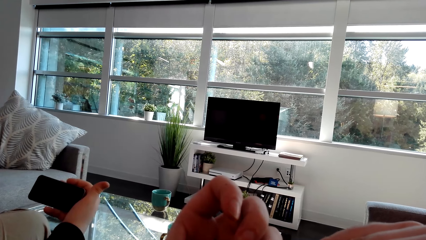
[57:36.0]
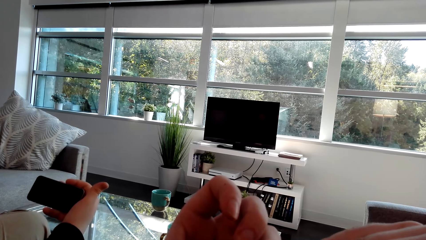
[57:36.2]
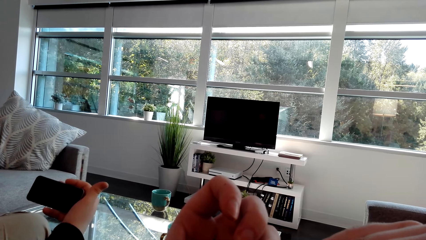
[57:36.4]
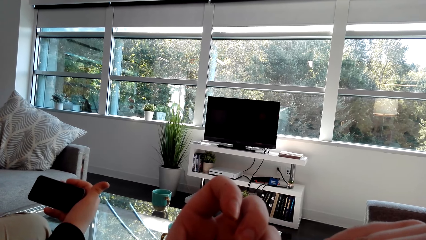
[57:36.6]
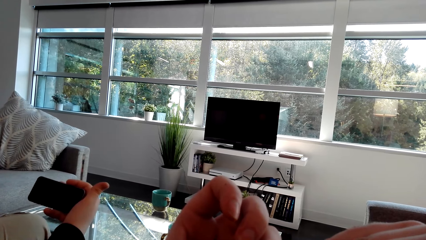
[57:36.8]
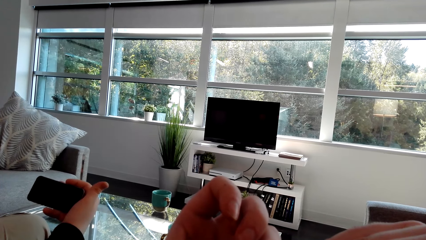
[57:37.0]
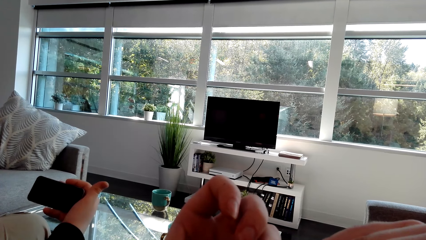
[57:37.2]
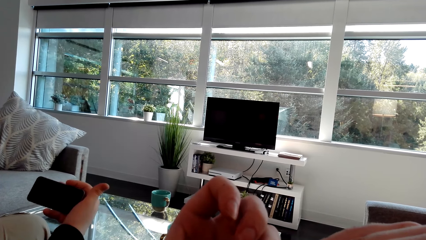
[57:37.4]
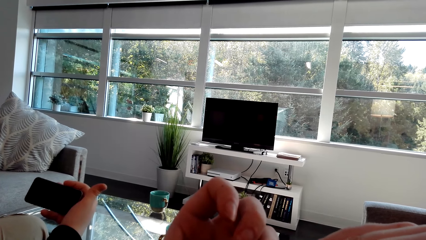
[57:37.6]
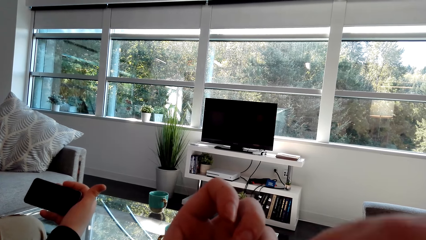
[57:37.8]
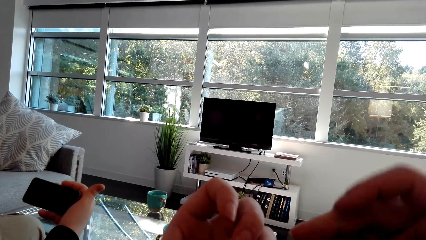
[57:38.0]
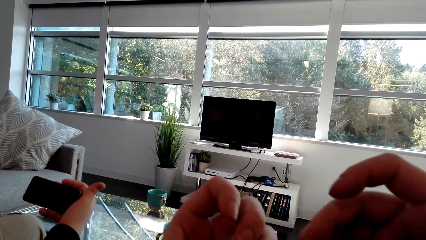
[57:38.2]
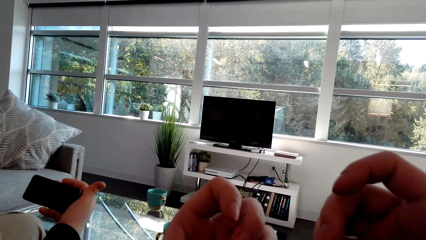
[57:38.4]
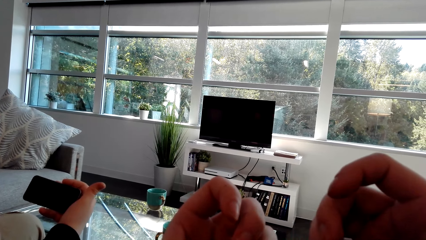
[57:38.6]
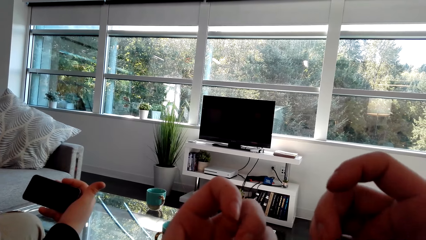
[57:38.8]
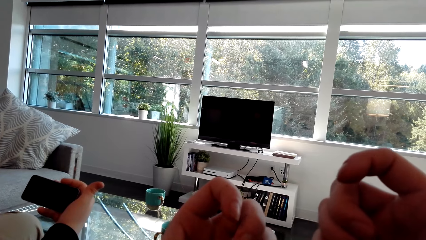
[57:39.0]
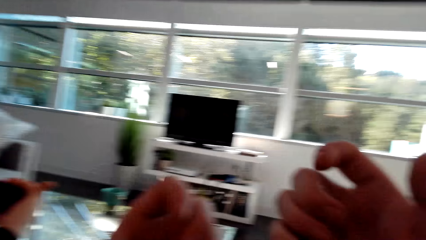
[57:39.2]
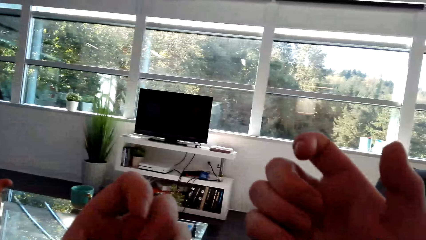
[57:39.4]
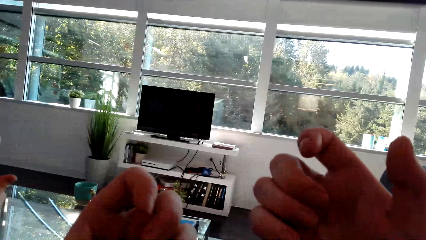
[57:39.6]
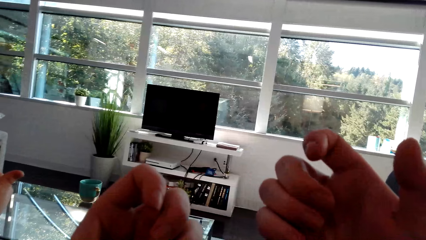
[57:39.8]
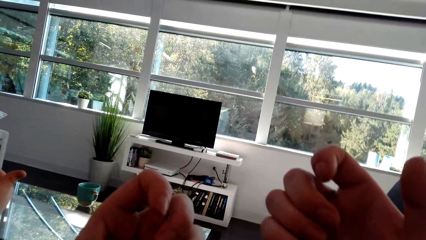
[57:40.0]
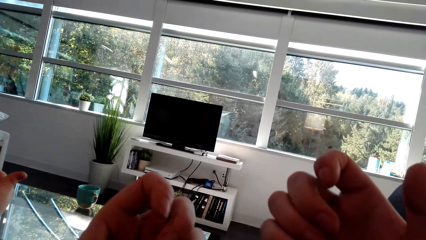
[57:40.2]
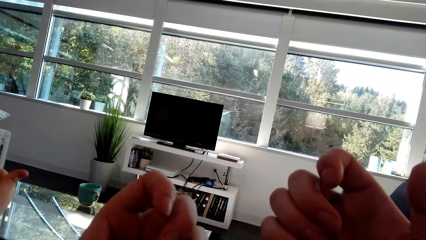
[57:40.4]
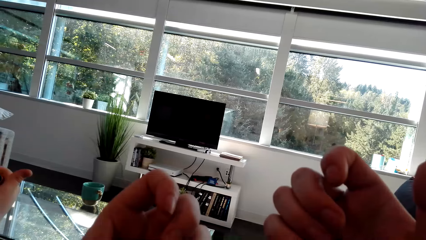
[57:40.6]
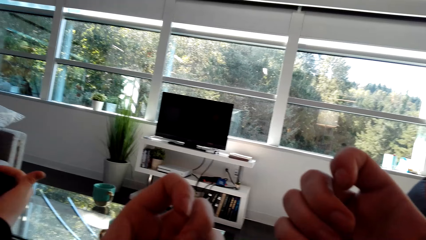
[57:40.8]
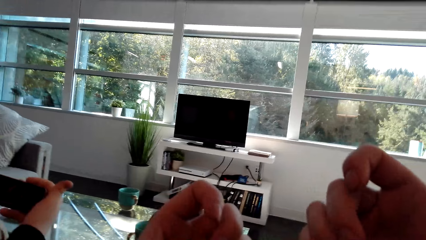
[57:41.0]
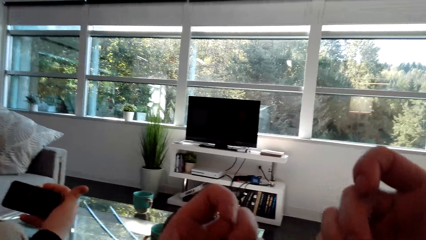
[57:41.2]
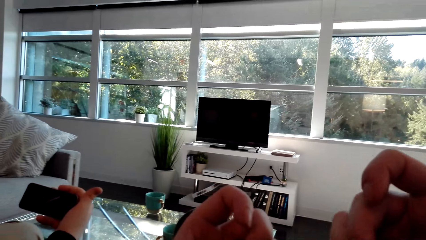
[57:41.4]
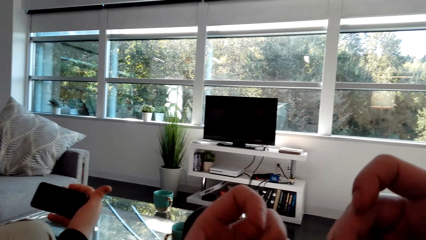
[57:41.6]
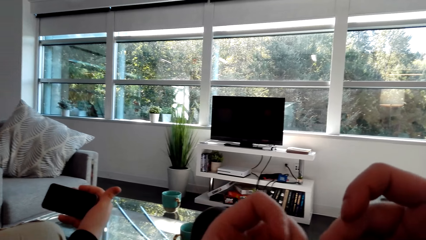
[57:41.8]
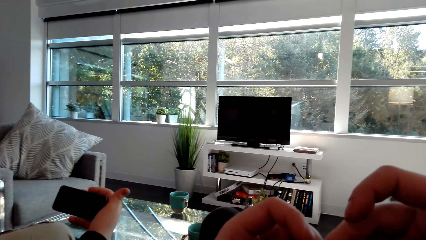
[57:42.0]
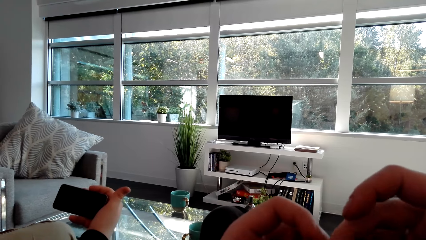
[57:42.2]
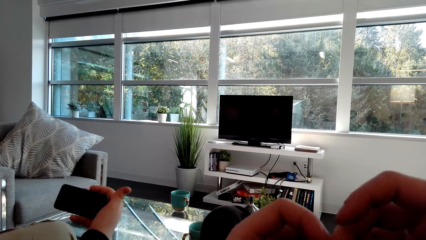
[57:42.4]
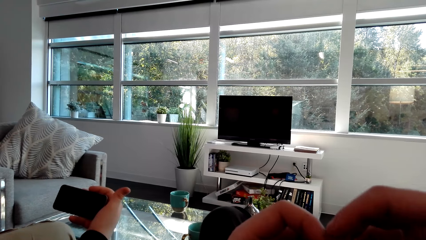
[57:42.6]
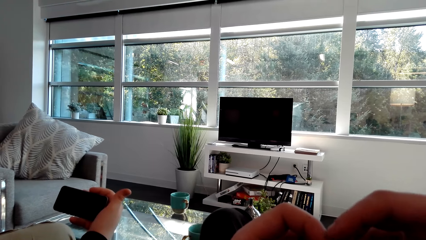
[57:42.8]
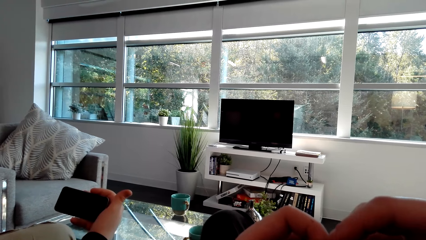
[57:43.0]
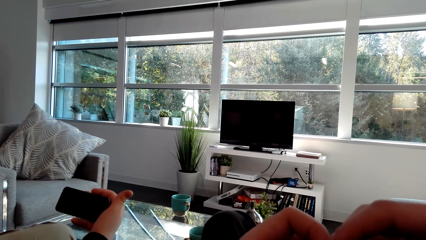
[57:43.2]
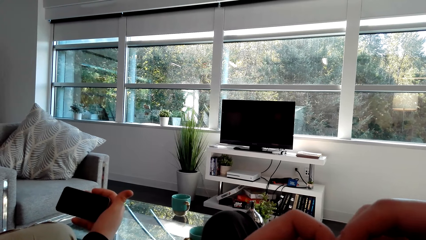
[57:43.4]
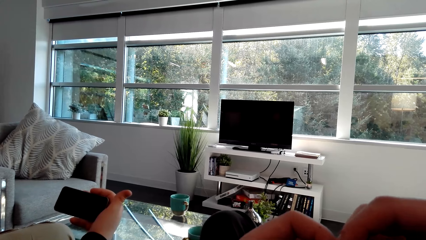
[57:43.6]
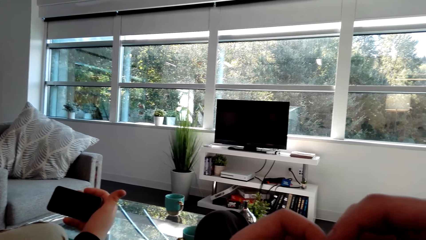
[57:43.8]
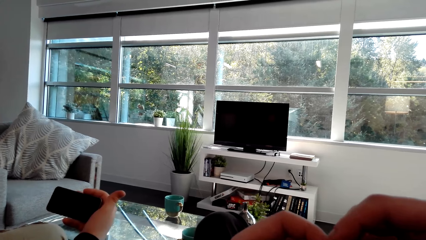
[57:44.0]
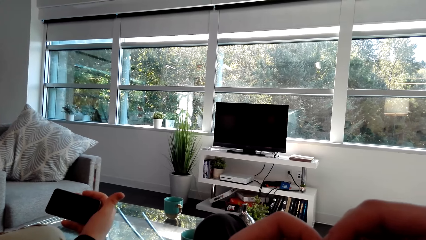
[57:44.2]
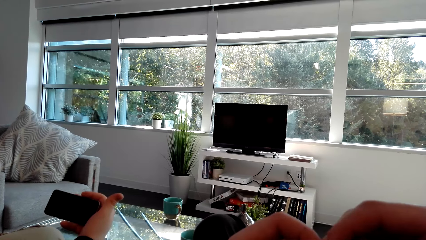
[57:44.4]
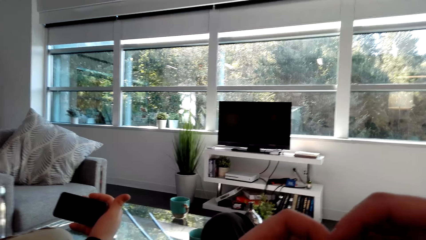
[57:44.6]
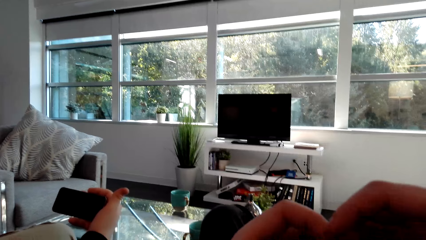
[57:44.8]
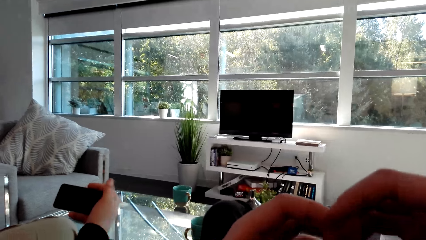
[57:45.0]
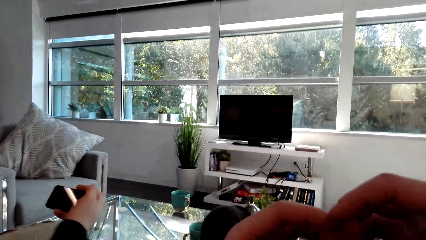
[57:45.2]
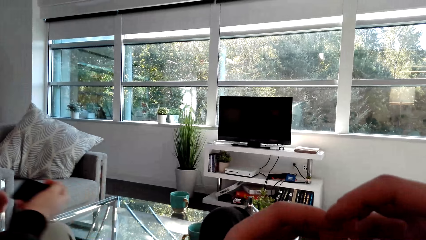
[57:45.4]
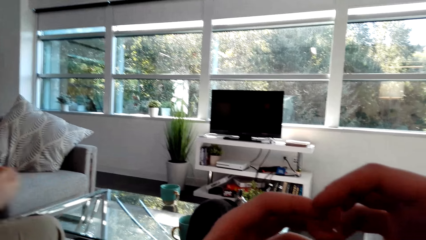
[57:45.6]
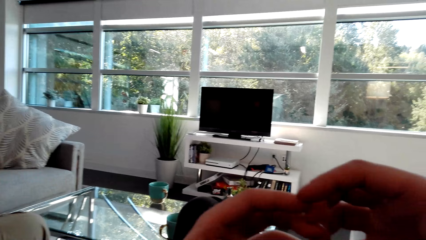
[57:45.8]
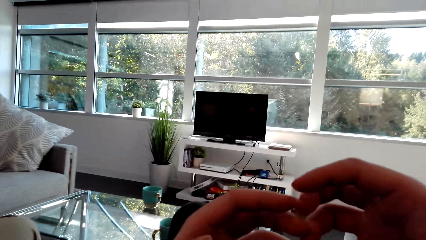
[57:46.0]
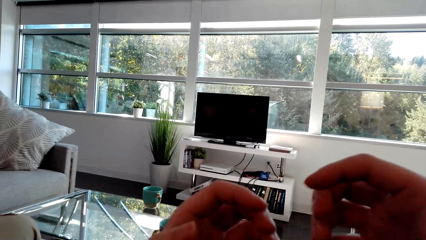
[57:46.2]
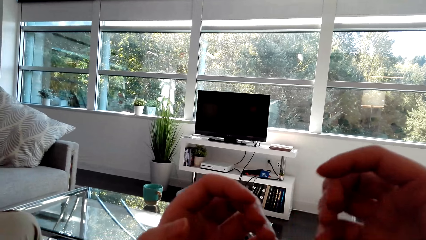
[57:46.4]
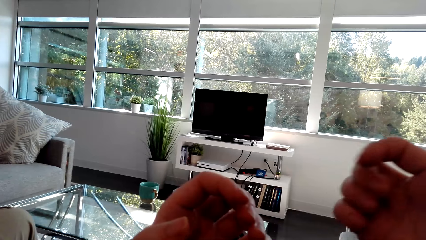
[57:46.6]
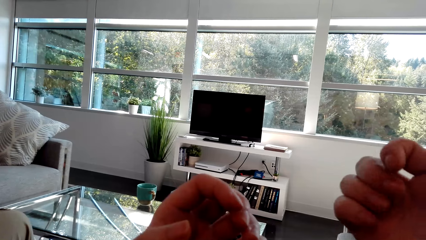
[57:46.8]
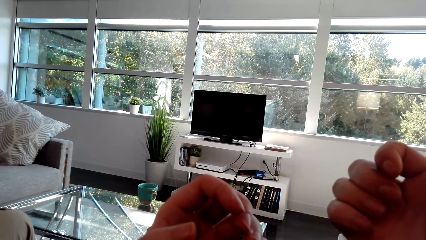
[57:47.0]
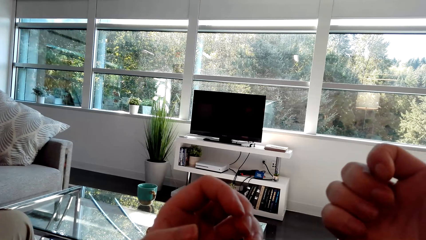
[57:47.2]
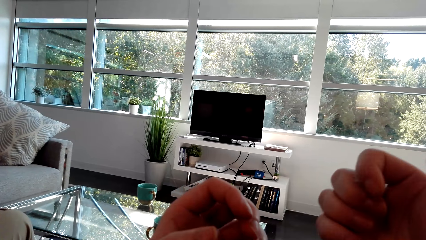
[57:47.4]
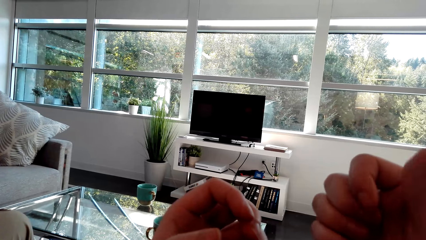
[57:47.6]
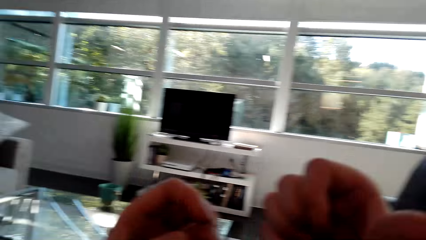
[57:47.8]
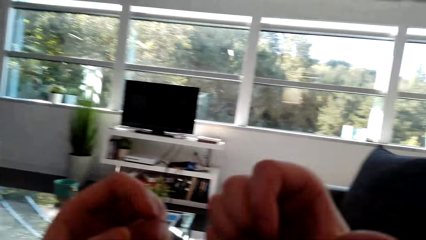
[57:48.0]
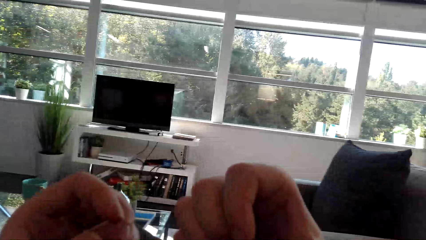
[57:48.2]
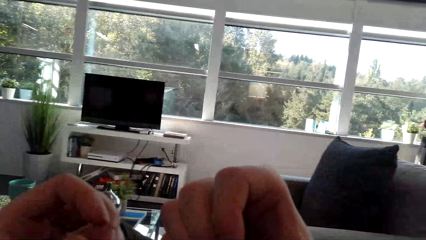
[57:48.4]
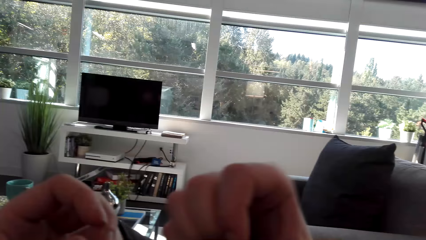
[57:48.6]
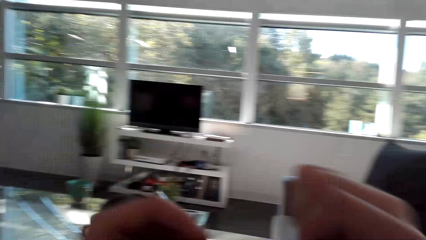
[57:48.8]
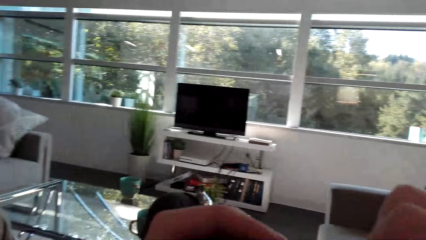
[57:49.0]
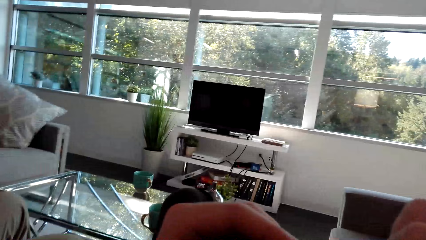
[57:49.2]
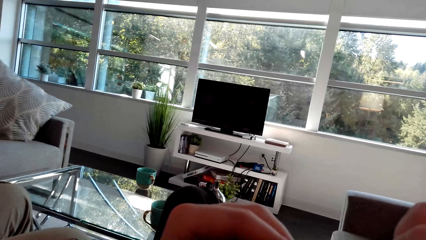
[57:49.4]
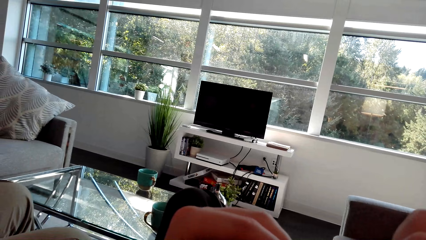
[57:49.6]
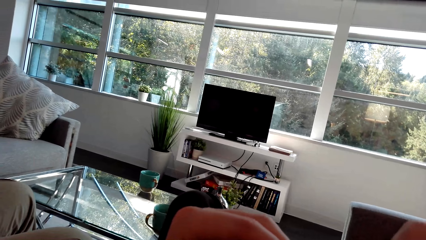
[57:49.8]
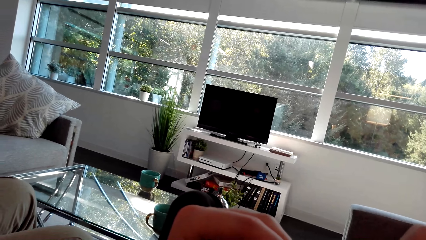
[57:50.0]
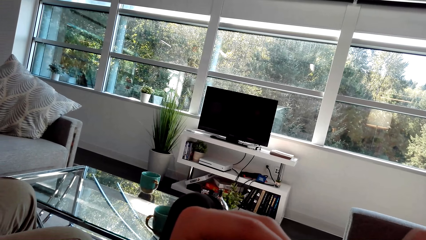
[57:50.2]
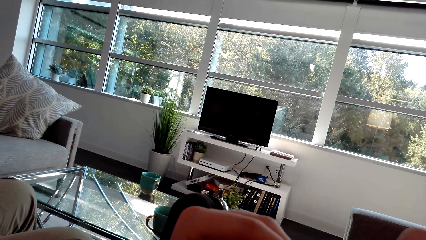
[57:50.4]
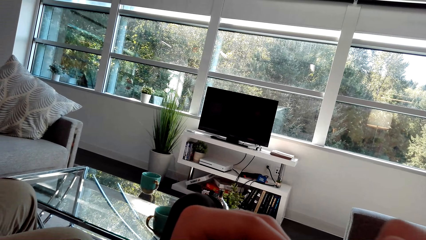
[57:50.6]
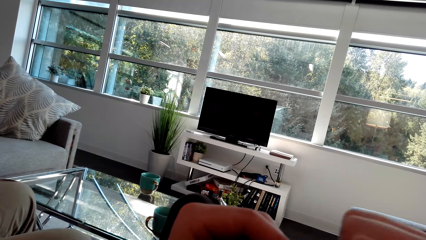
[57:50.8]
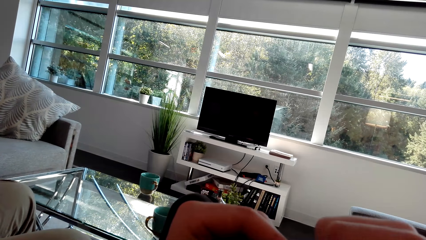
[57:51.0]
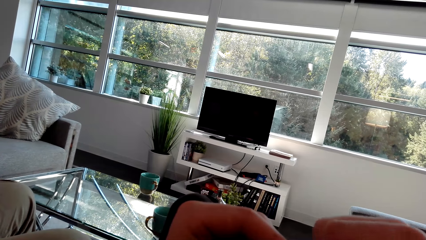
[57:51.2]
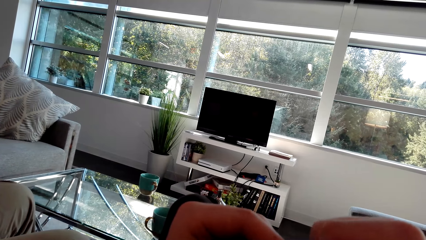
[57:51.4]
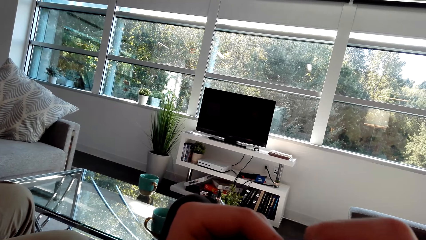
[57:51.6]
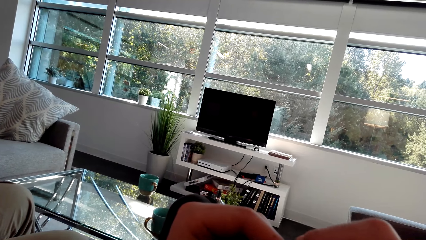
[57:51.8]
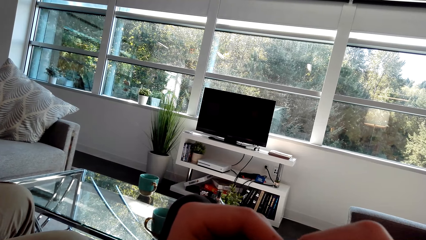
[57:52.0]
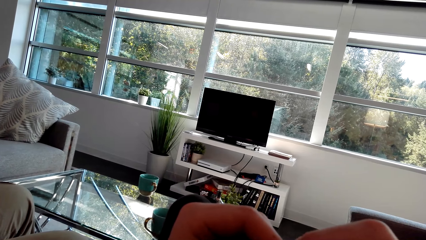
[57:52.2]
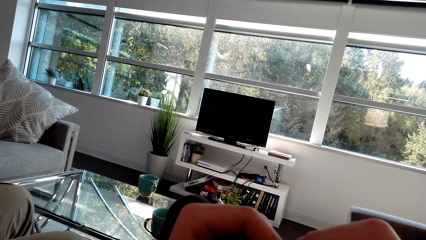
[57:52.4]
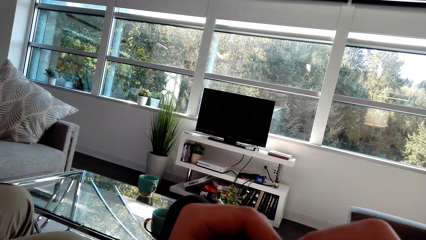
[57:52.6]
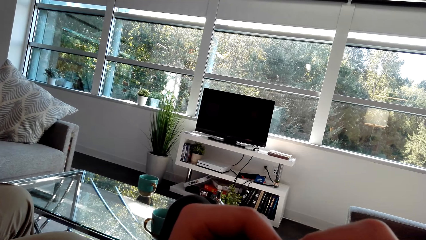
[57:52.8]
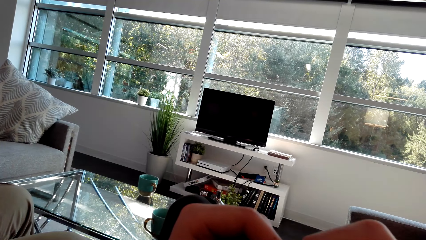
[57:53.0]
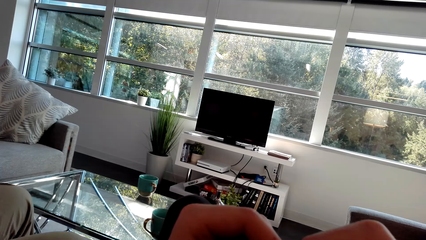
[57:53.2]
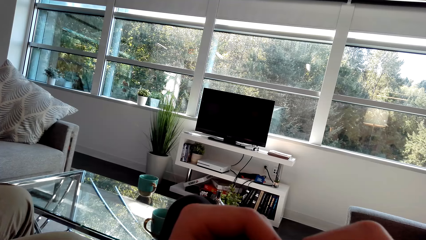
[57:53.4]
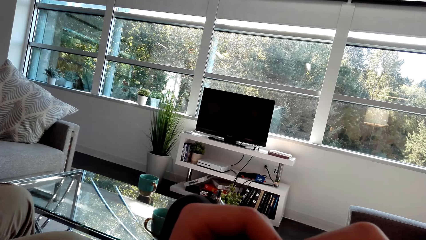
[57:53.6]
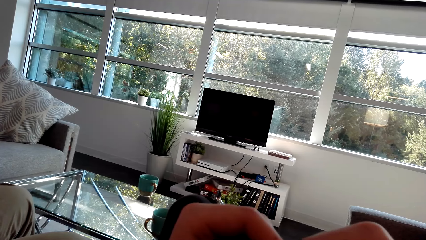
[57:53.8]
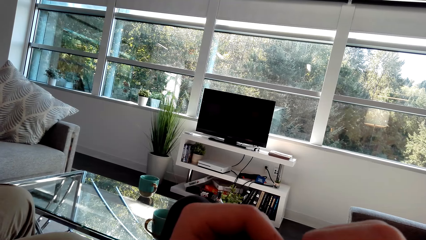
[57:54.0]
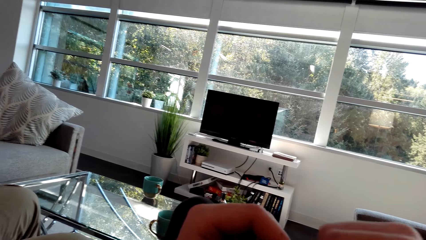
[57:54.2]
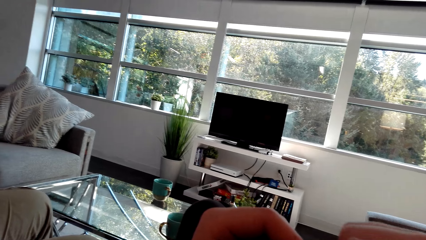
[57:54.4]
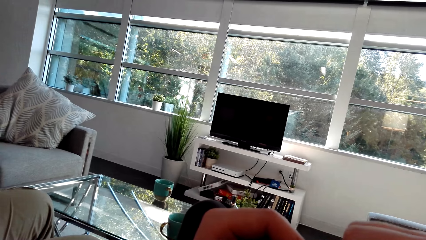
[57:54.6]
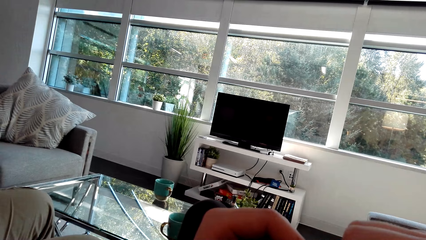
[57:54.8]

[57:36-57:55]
A man talks. The camera wearer moves the hands. The man moves the hands. The camera wearer lifts the hand and examines the hands.
